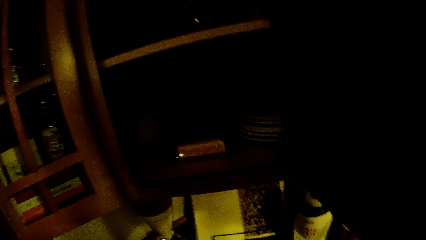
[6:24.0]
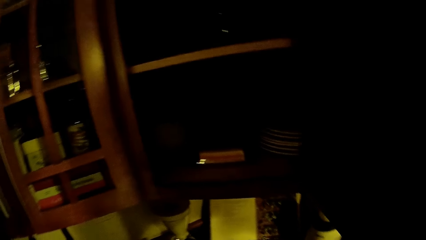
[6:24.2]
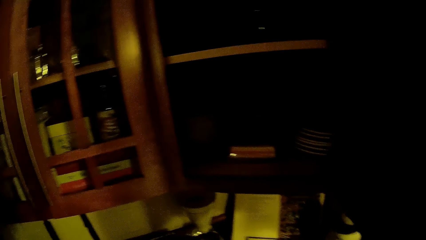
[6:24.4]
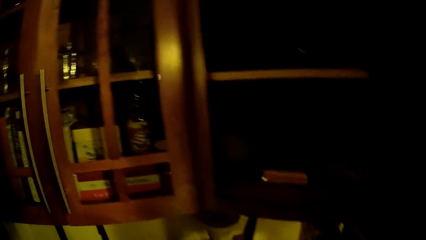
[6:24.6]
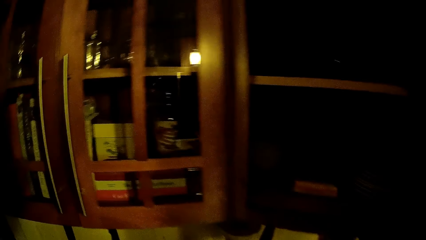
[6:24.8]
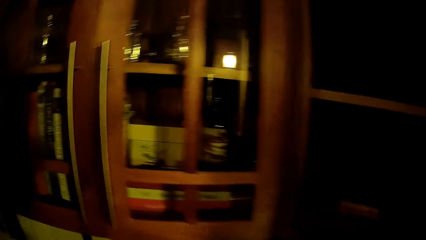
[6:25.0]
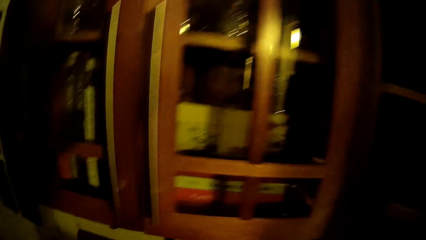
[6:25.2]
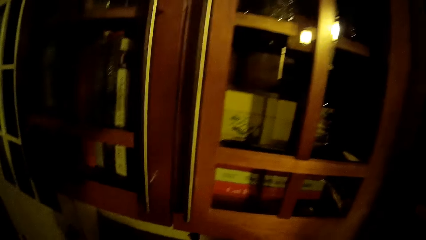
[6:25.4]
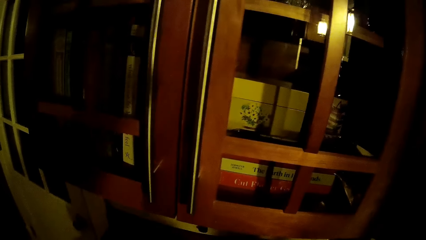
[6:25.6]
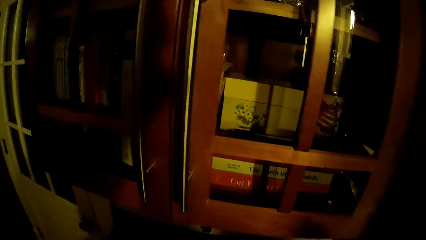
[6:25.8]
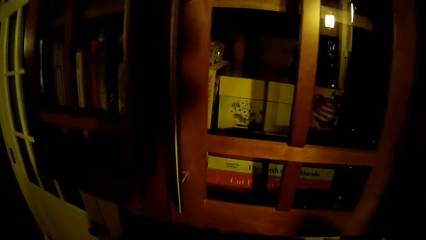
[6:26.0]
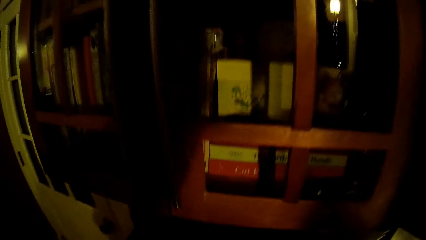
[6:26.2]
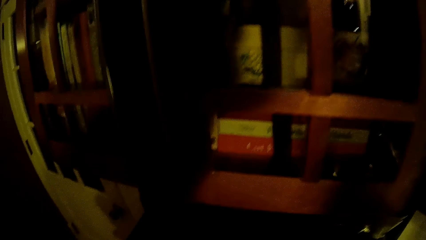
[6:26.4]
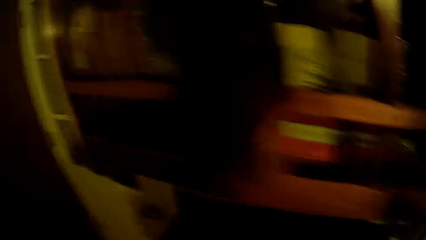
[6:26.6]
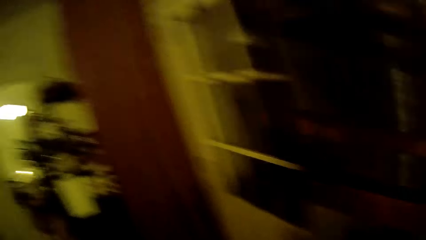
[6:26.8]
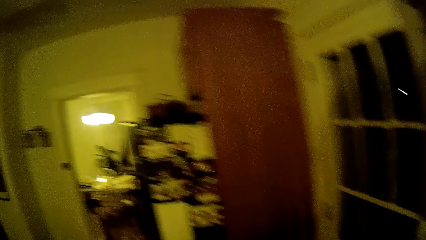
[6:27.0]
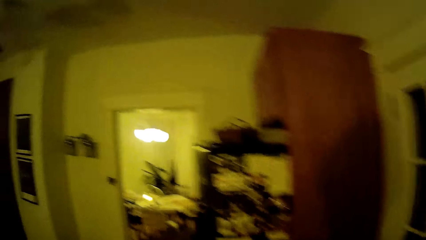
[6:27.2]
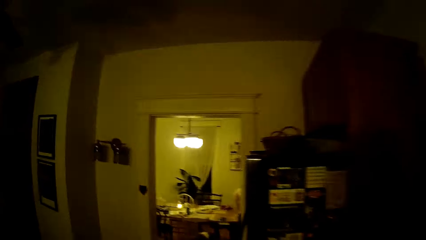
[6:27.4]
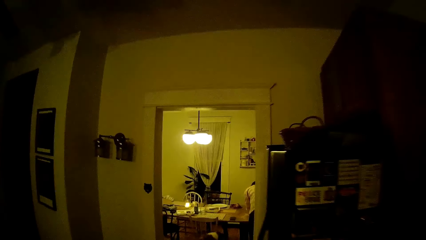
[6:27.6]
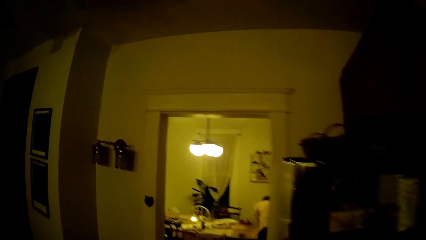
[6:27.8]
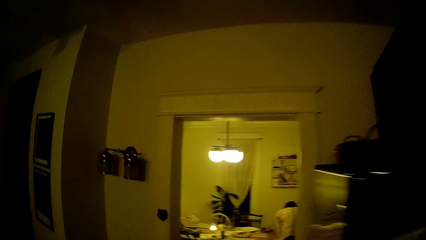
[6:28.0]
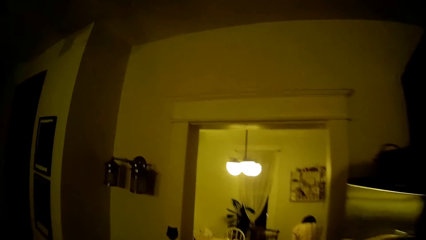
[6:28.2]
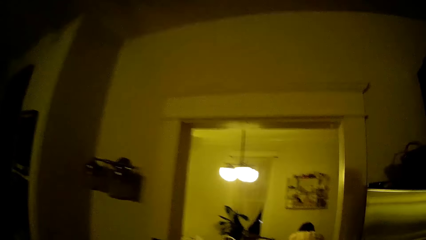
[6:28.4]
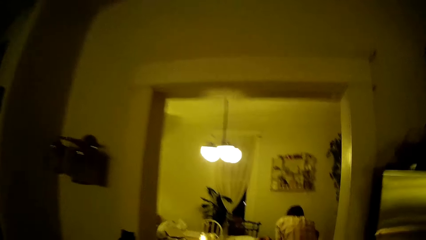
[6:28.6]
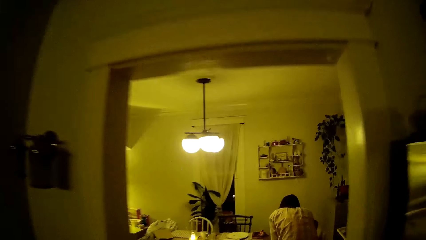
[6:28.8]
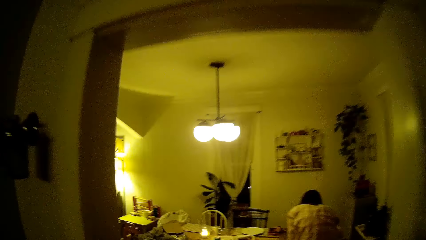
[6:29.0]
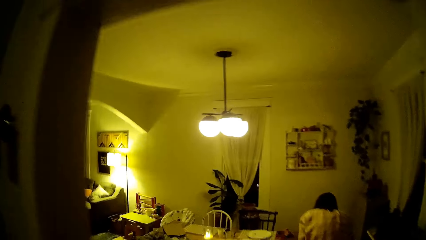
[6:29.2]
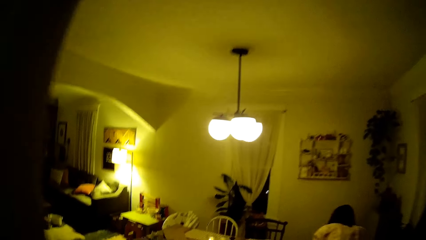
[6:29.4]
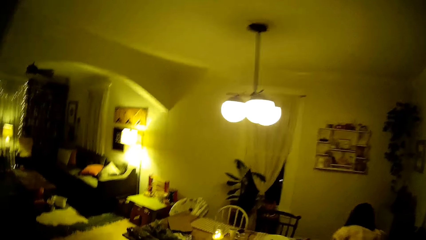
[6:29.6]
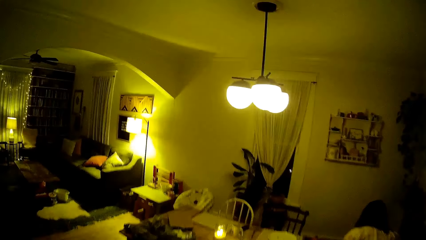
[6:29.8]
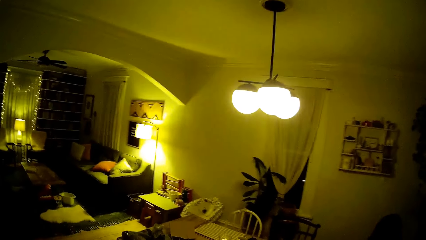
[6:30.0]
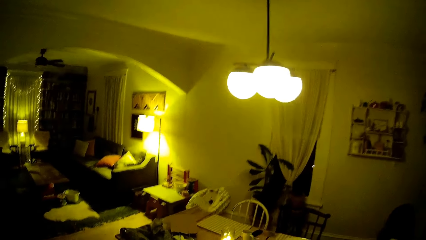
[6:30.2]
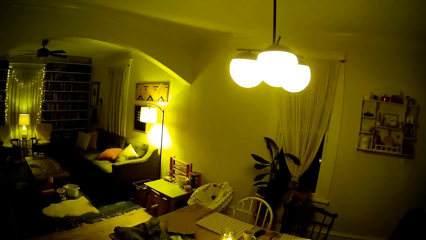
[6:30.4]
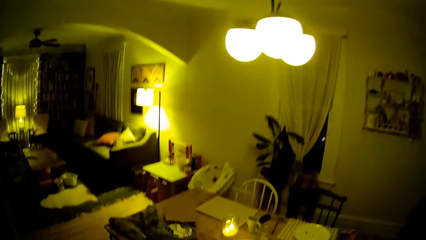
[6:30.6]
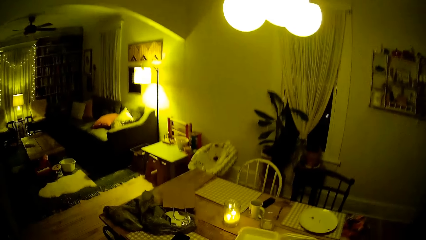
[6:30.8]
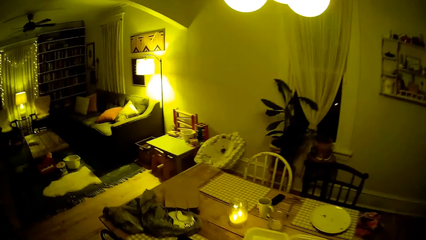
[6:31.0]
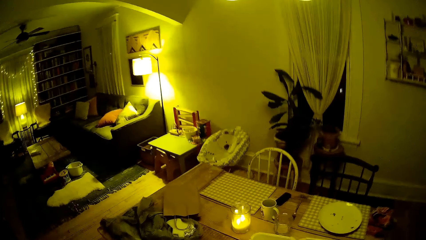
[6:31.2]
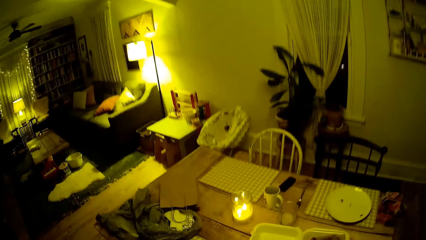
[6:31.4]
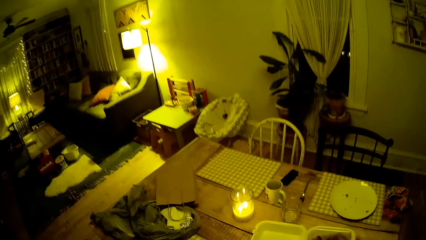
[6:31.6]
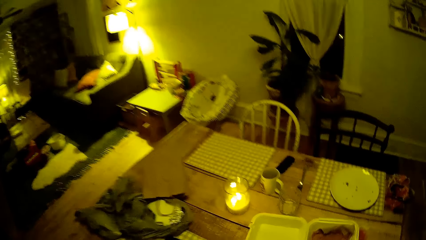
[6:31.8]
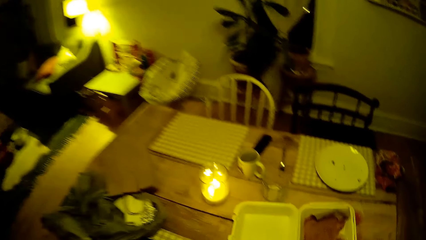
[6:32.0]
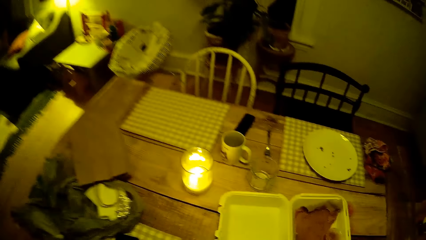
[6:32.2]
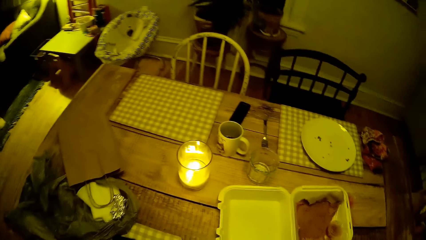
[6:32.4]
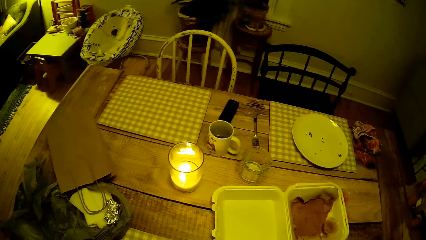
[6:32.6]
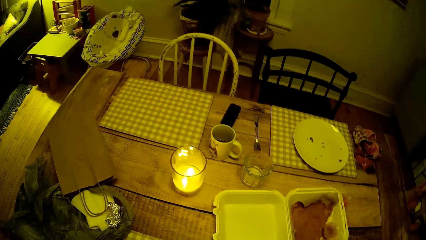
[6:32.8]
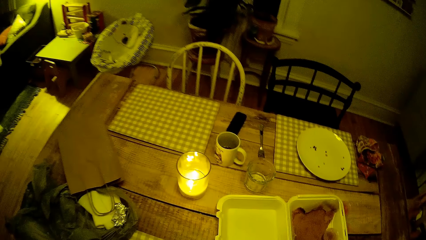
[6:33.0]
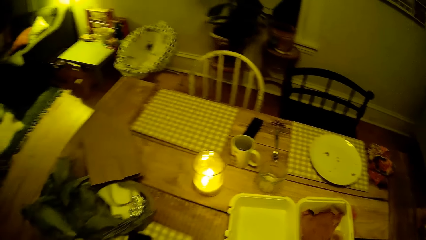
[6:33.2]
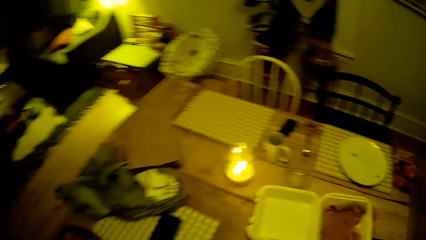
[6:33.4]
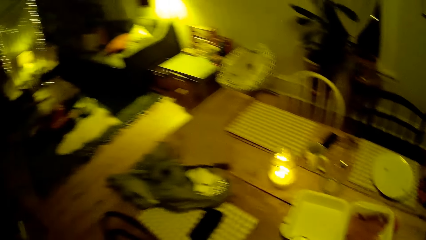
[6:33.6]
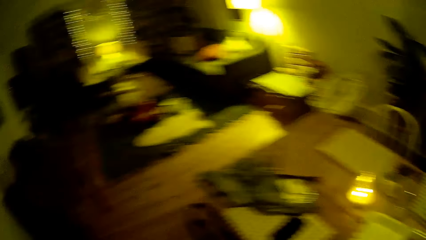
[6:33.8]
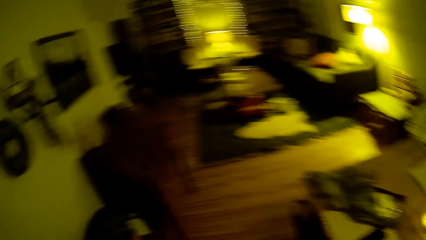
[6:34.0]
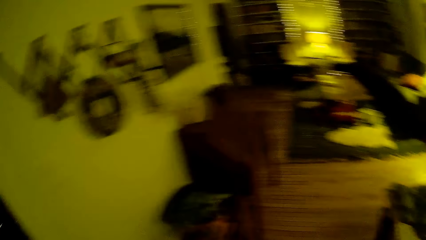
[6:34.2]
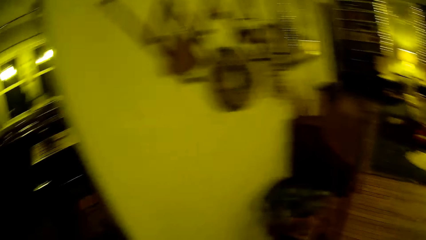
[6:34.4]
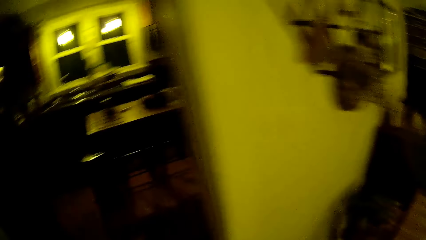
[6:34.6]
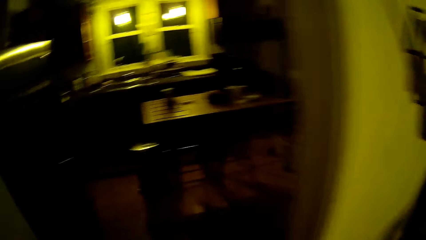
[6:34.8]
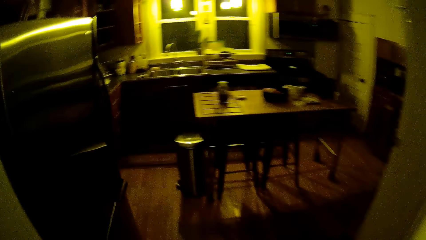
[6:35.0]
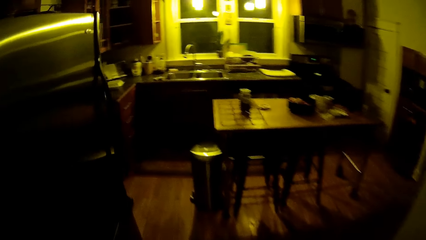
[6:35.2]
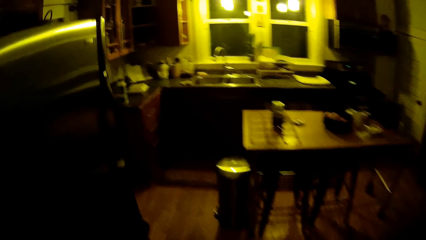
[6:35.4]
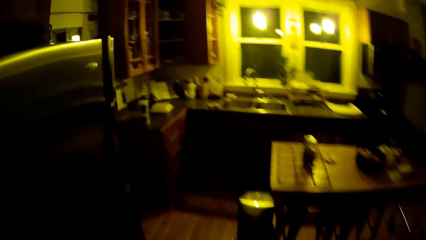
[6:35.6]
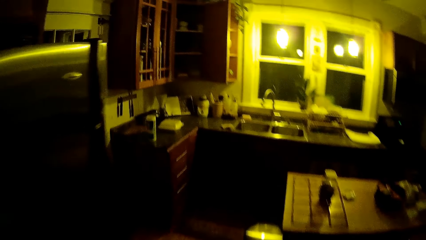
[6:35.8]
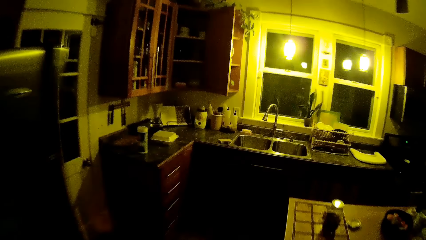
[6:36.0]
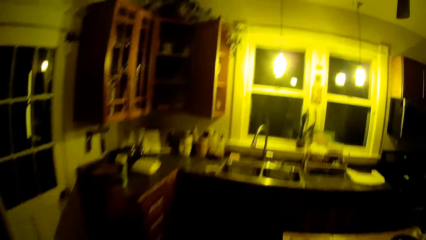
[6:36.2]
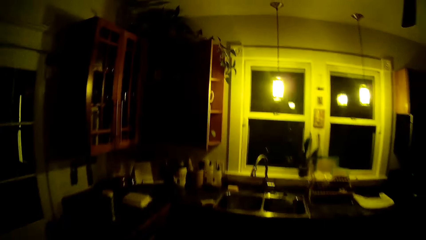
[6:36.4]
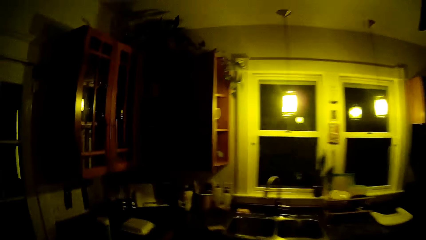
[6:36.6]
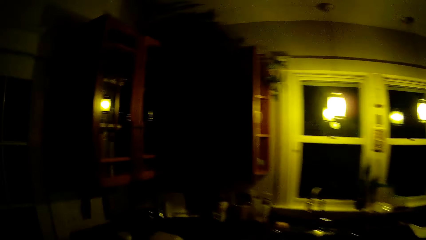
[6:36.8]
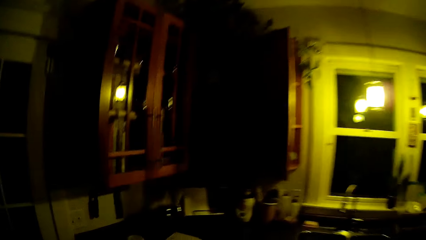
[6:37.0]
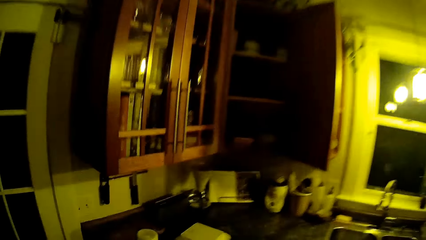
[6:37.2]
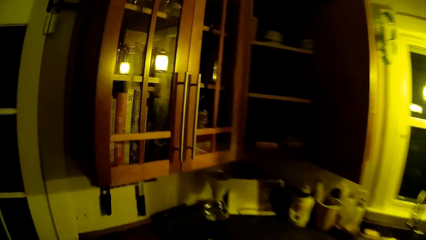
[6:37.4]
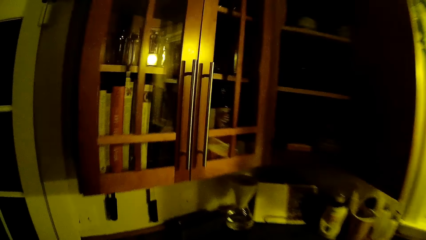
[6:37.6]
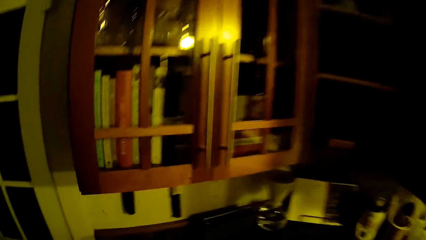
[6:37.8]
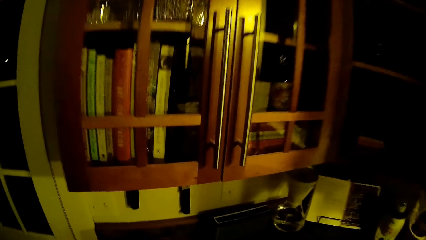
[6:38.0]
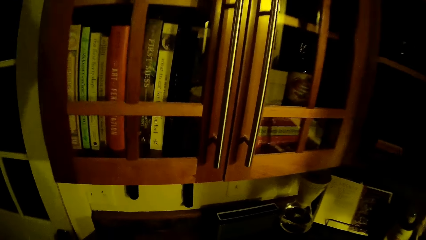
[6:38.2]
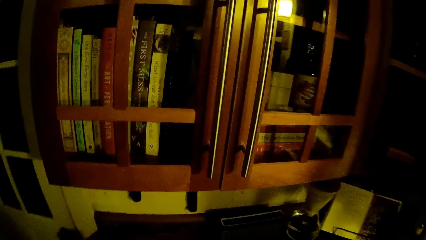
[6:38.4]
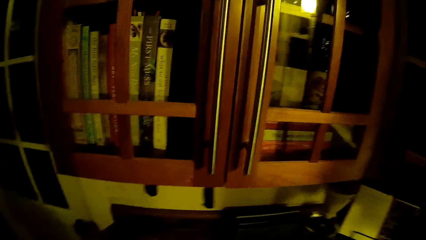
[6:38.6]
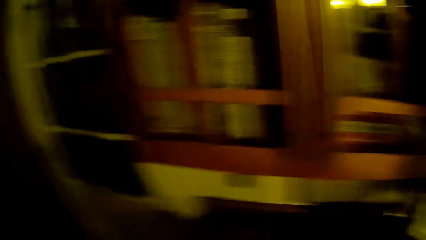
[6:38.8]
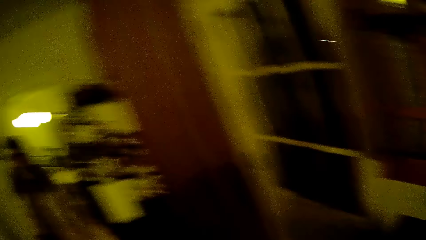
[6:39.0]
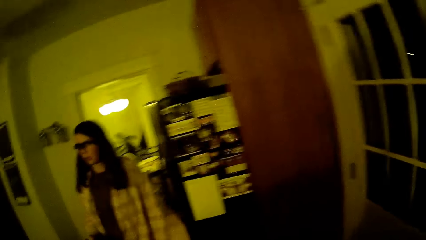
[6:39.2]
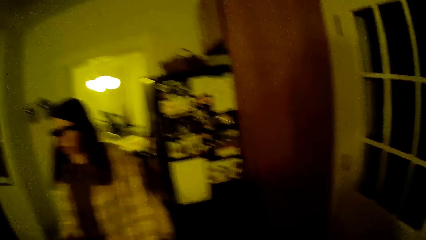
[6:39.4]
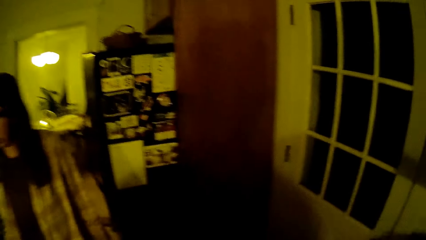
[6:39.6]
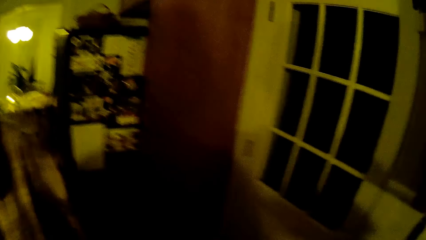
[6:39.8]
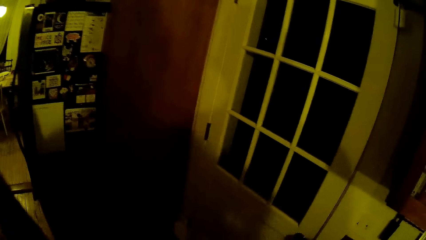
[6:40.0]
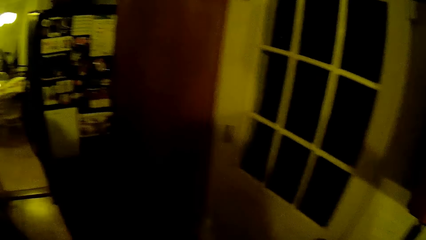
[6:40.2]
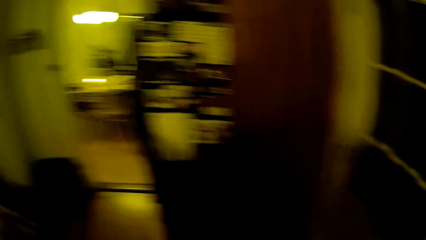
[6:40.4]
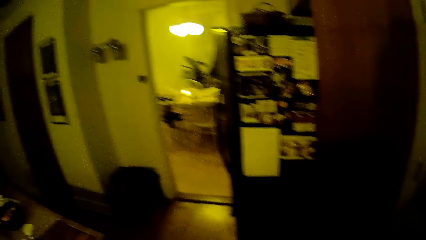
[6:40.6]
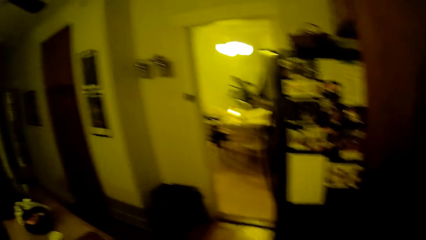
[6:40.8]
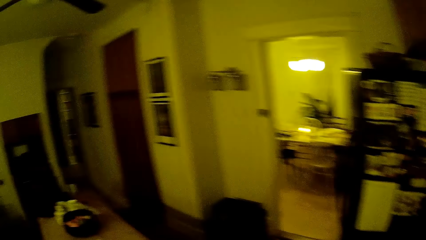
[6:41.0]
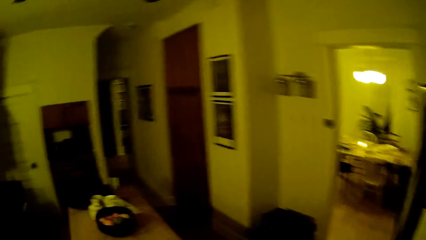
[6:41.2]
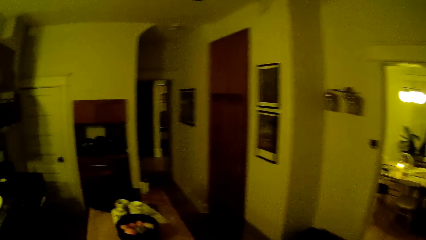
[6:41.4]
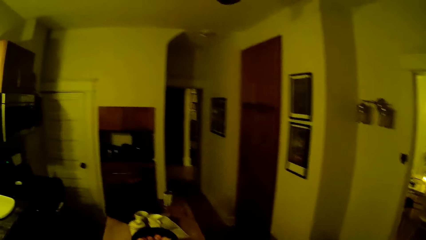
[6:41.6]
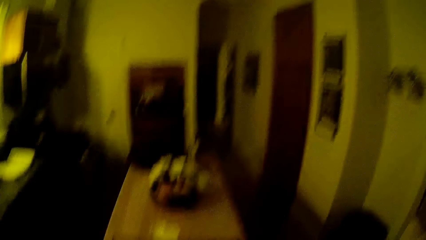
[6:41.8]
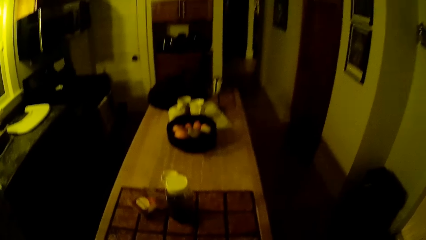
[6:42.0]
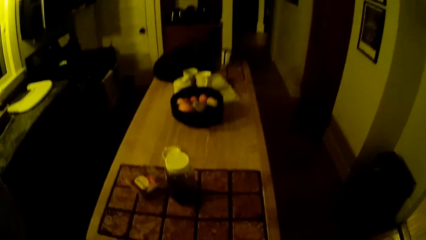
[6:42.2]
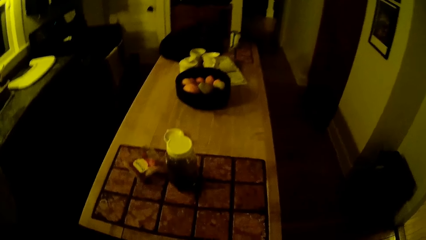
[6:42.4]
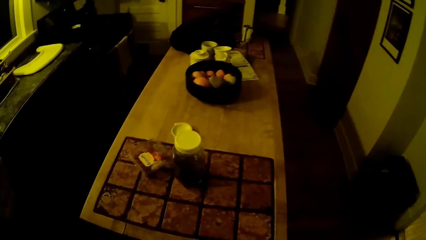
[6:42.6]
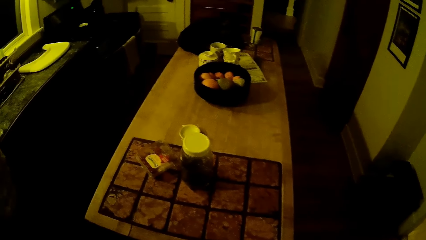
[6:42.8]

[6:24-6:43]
The camera wearer walks towards the dining table. They put the bowl on the table. They walk towards the kitchen. A lady walks in the house.
